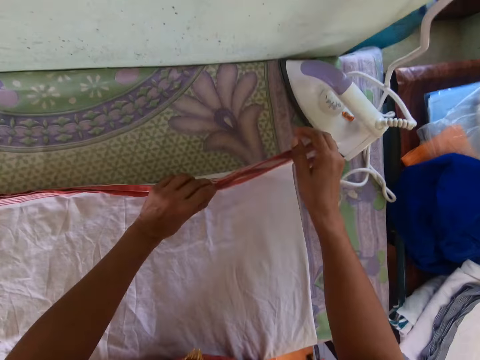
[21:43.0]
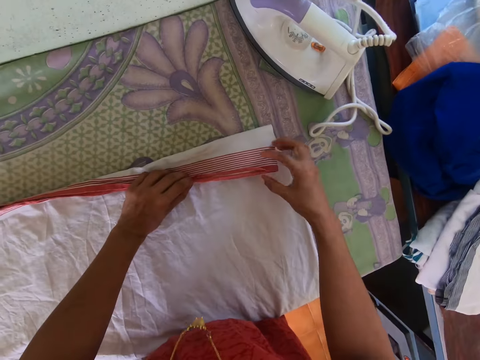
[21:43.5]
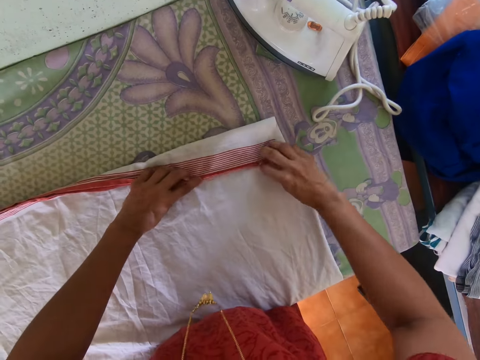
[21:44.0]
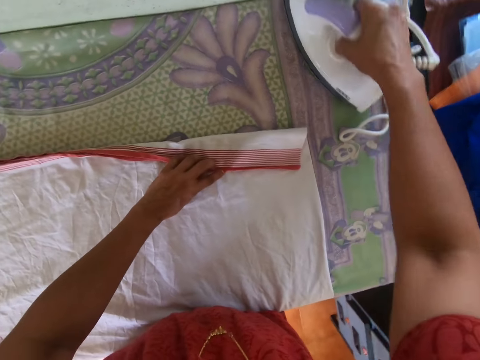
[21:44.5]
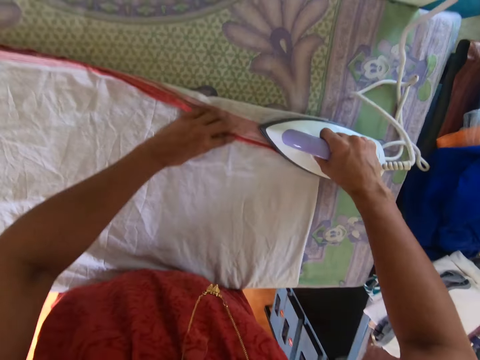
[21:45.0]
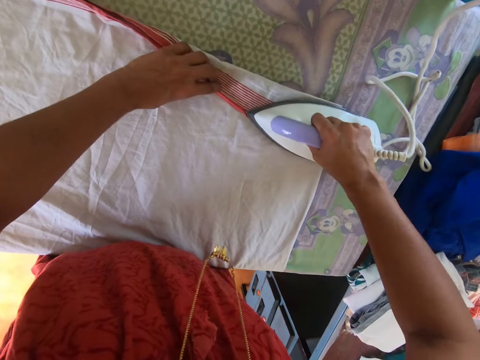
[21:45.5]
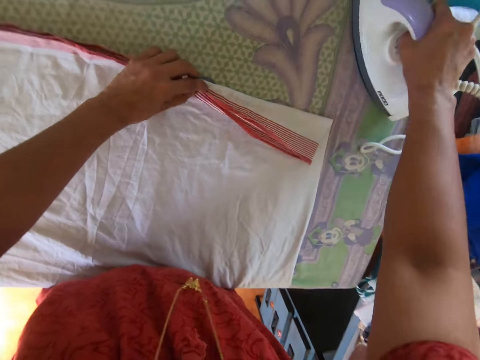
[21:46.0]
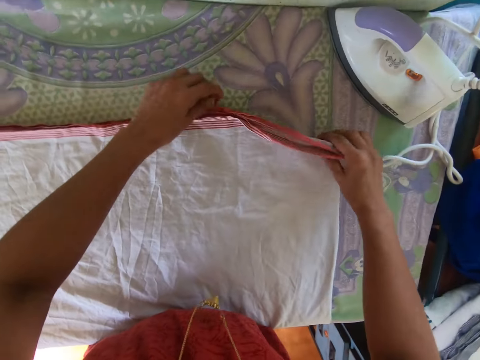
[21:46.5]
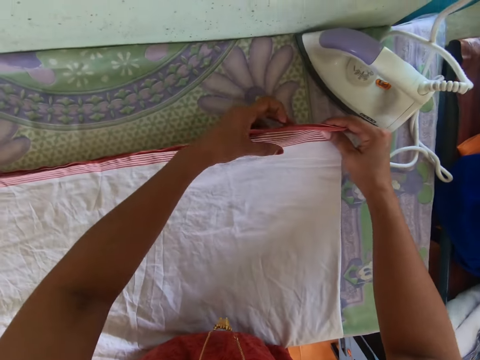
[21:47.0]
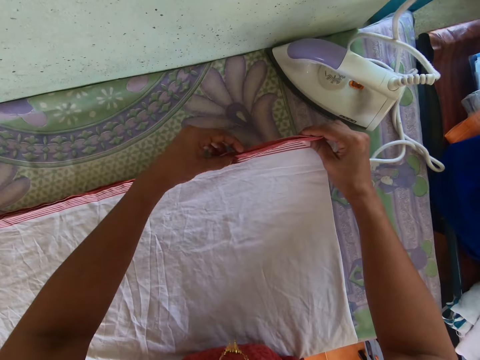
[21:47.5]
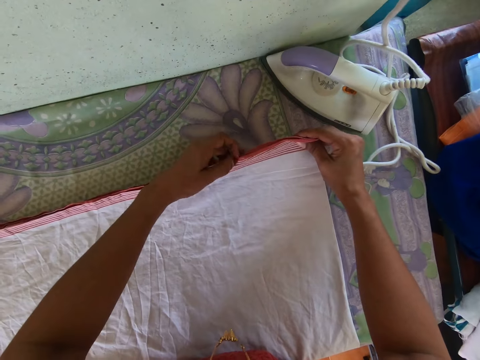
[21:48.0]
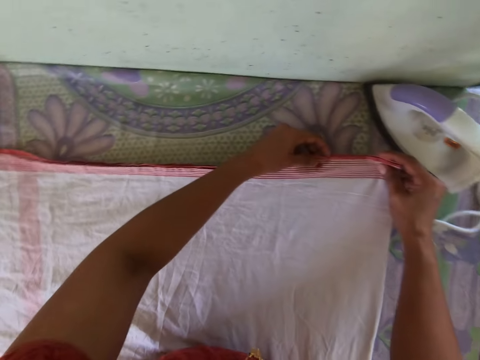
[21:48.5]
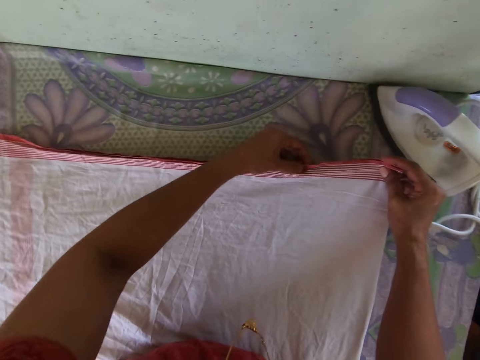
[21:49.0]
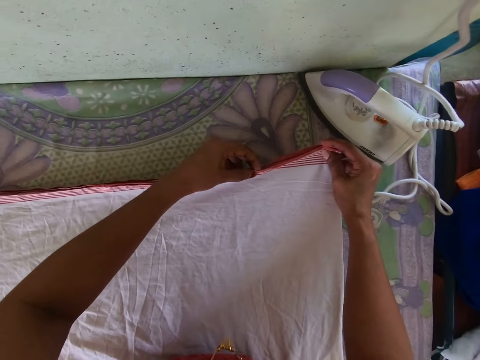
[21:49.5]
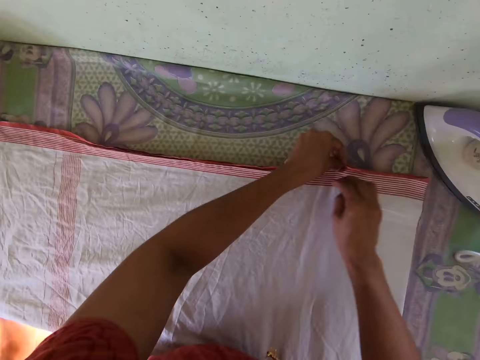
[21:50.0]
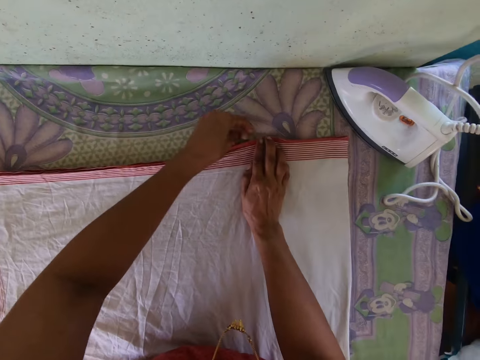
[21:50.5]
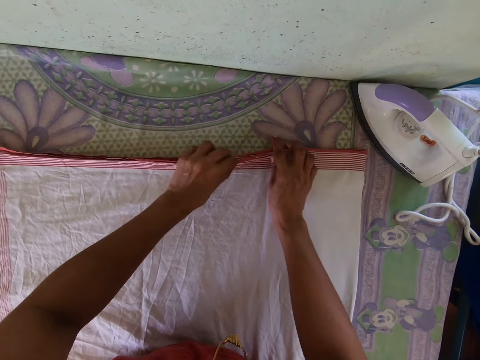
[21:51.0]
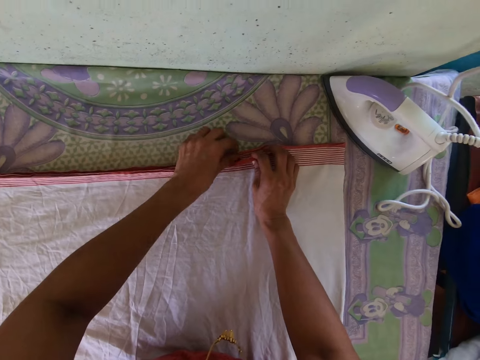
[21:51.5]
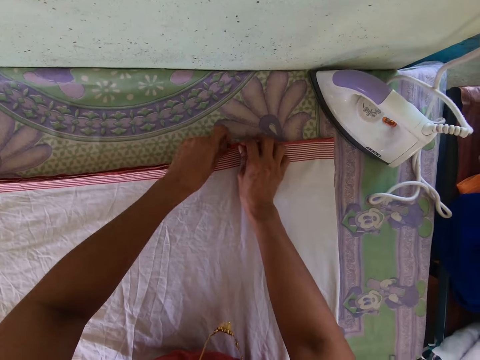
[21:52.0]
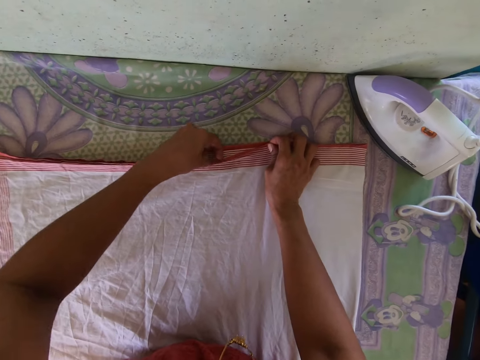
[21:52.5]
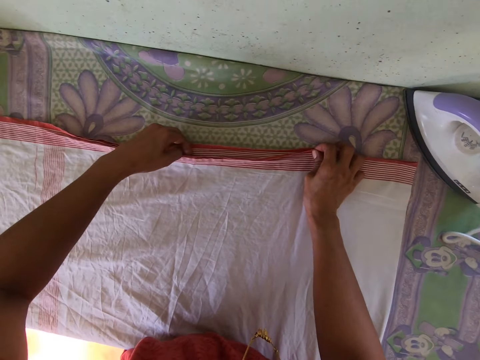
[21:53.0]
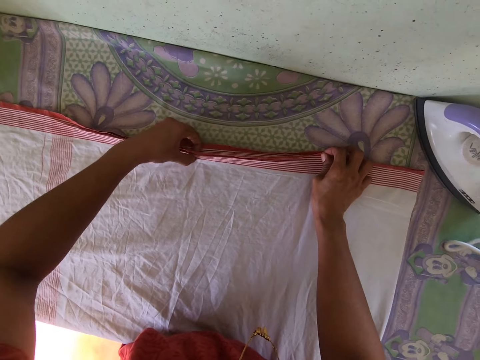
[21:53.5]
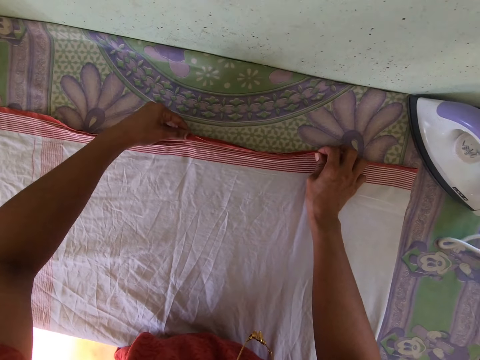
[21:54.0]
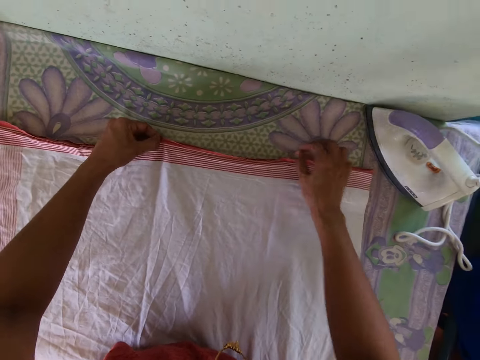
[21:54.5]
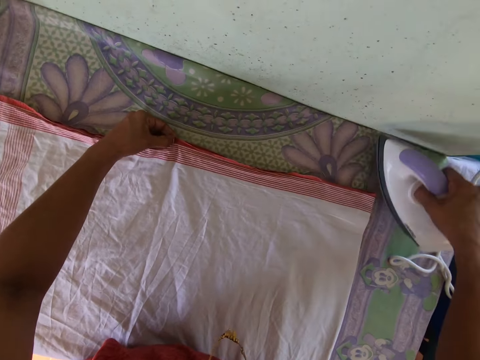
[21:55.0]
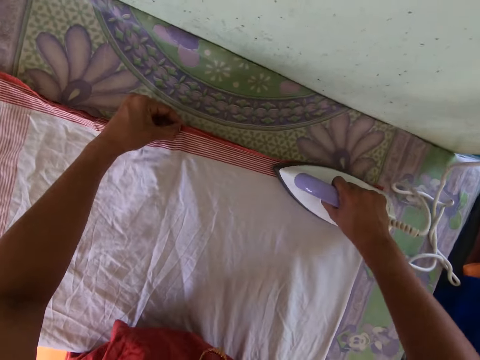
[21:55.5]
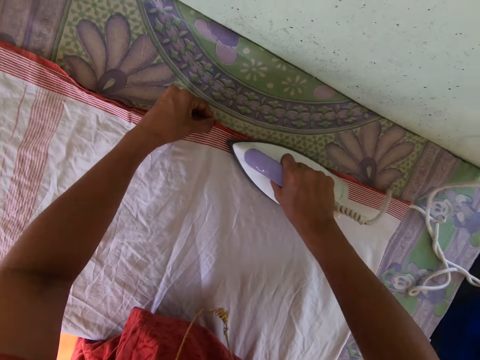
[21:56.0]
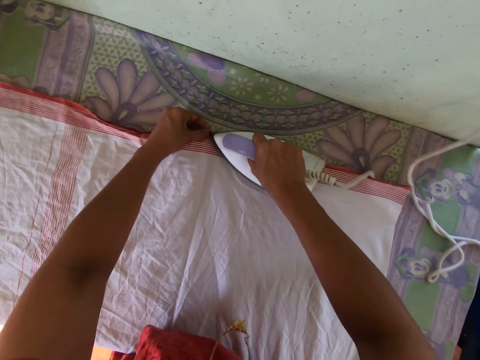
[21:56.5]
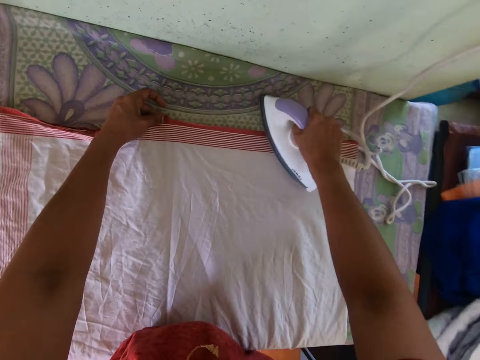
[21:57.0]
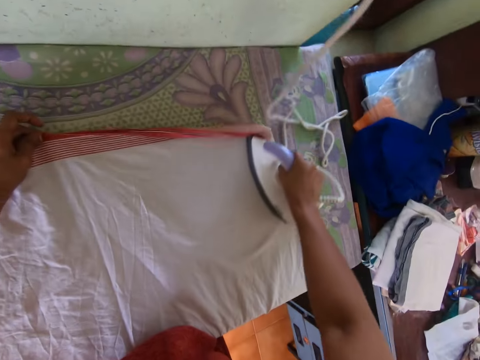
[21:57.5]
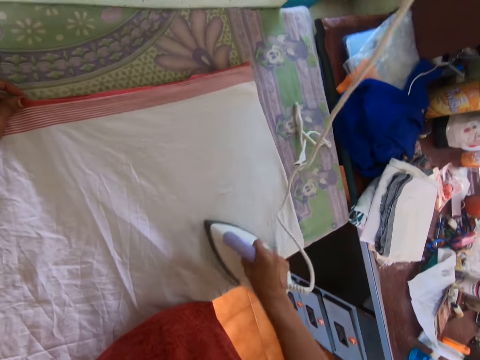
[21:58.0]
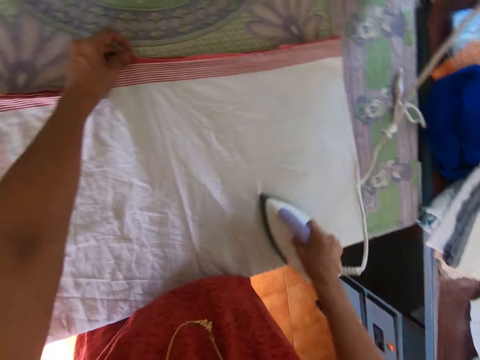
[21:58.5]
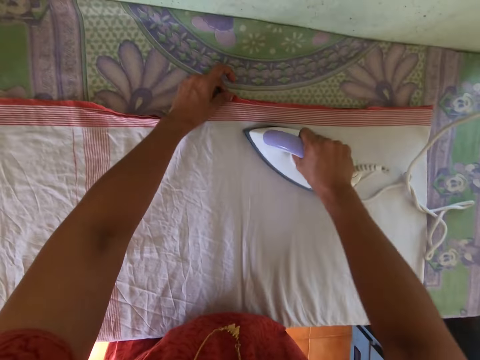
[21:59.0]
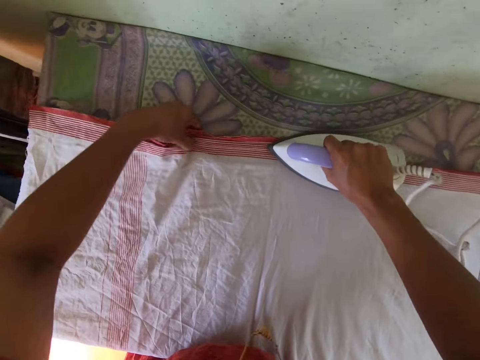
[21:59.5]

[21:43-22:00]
The camera wearer folds the cloth with both hands. She aligns the cloth with both hands. She carries the iron from the table with her right hand. She irons the cloth with the iron in her right hand. She drops the iron on the table with her right hand. She adjusts the cloth with both hands. She holds the edge of the cloth on the table with her left hand. She carries the iron from the table with her right hand. She irons the cloth with the iron in her right hand.

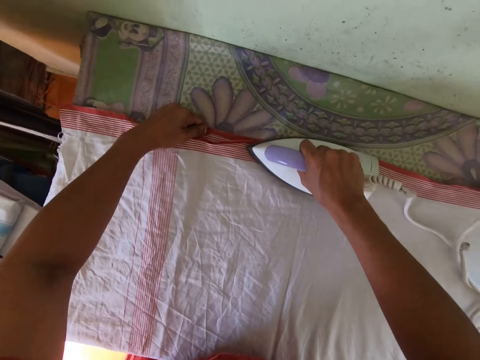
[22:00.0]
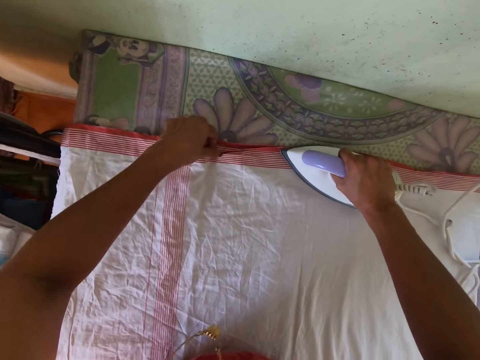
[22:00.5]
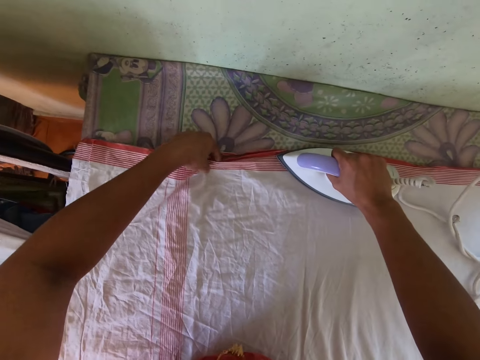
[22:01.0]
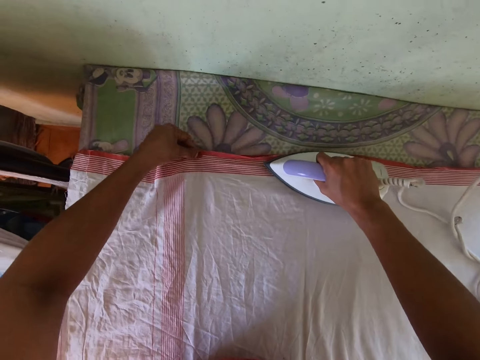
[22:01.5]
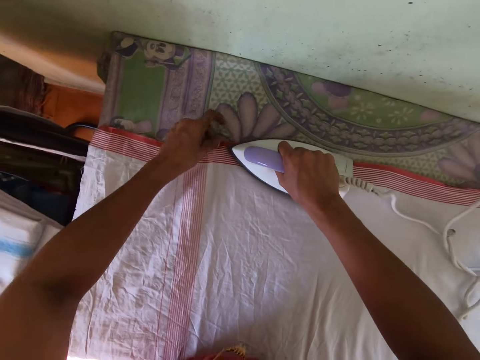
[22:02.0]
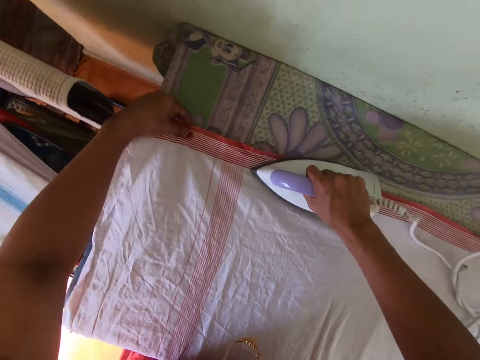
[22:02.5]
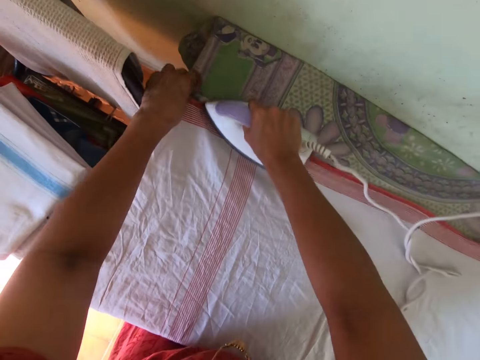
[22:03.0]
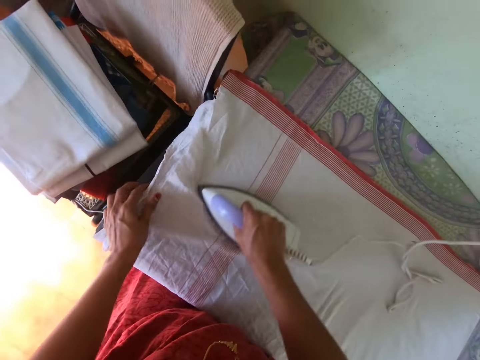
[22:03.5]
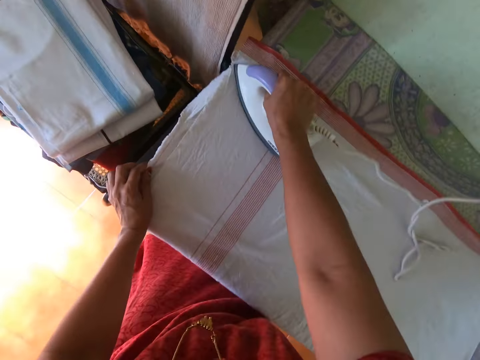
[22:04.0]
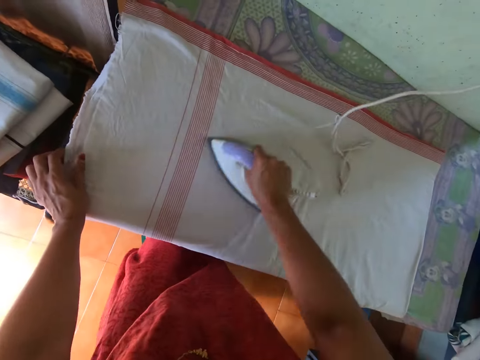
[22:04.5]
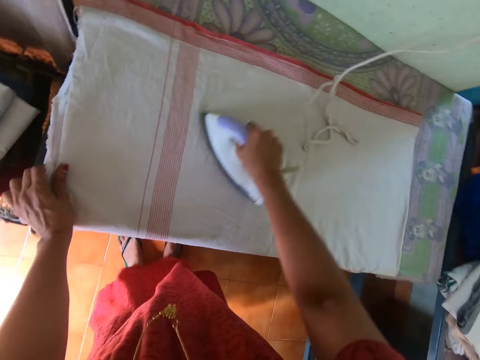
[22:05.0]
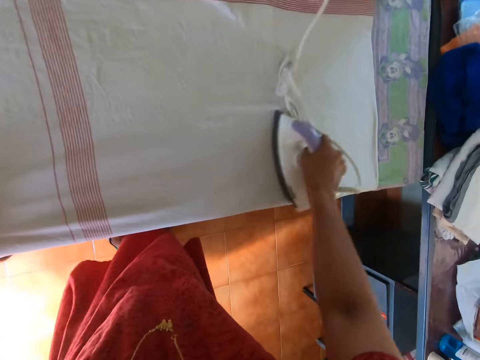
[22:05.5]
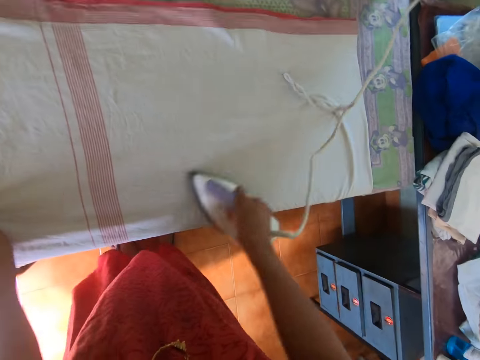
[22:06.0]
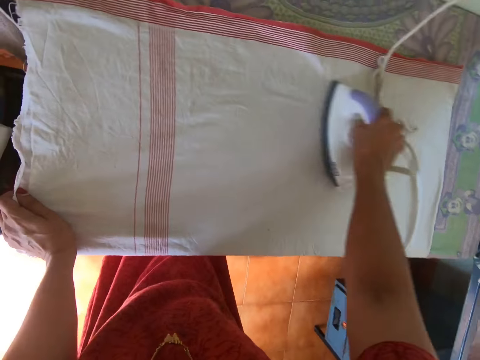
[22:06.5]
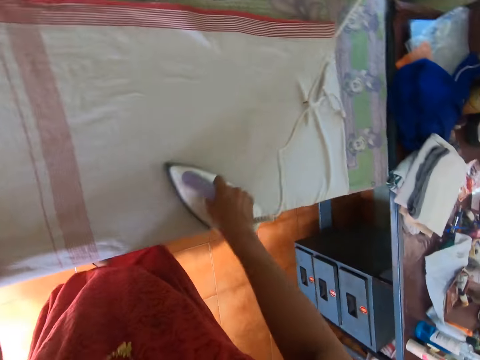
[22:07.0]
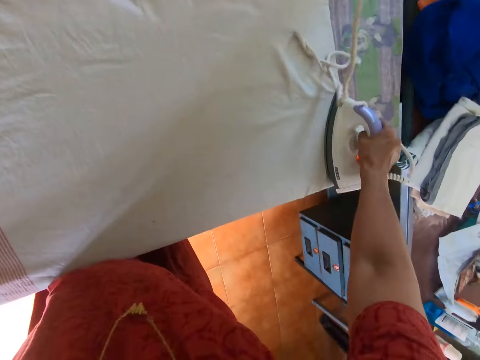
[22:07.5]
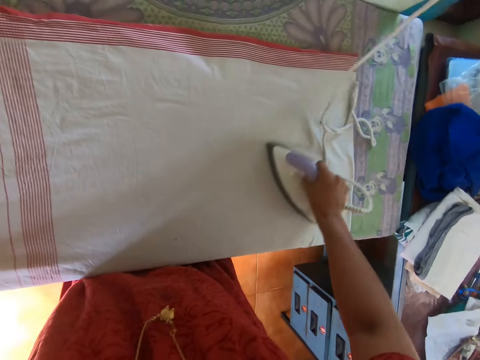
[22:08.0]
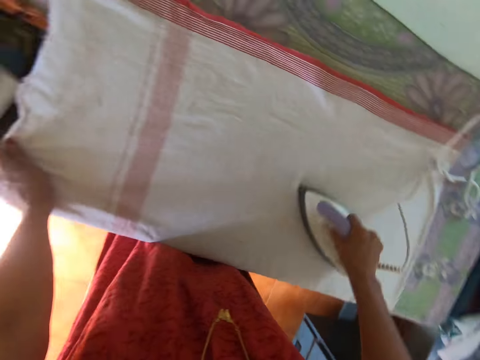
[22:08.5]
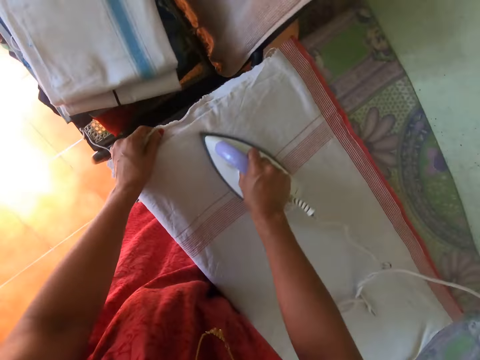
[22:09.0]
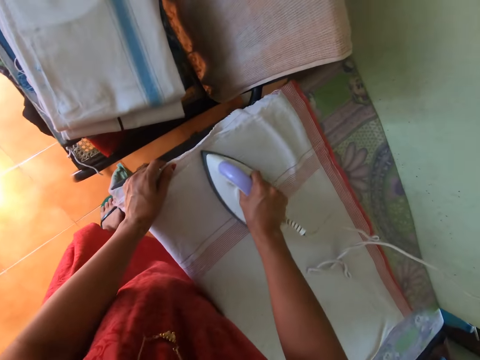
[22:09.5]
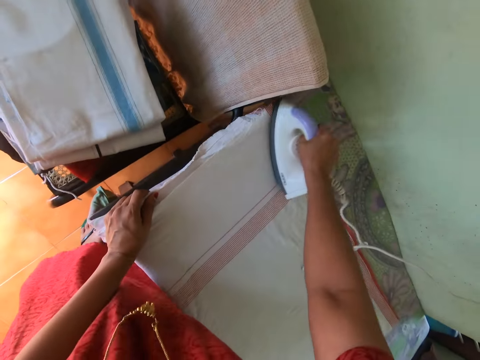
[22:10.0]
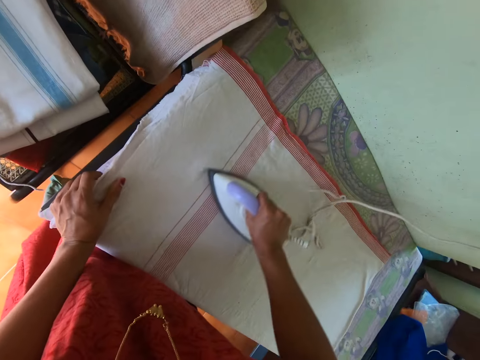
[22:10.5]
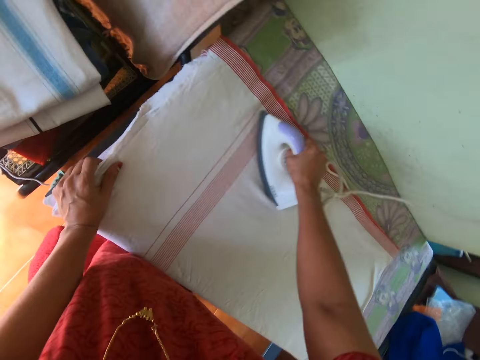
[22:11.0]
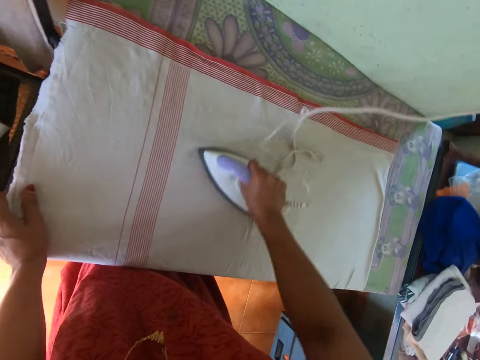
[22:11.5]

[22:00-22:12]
The camera wearer aligns the cloth with the left hand. They iron the cloth with the right hand.
